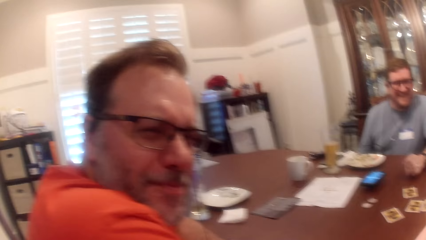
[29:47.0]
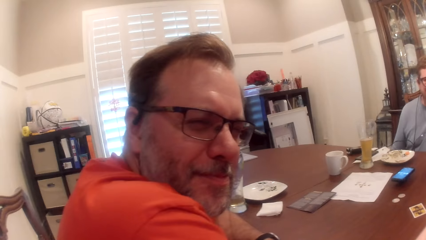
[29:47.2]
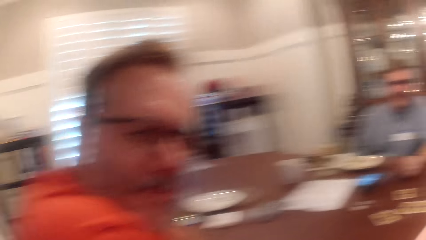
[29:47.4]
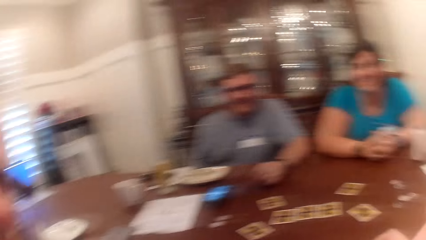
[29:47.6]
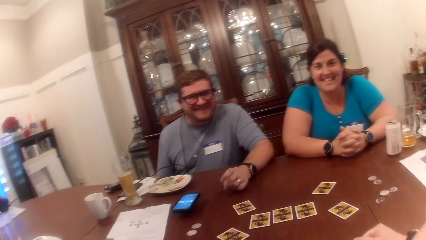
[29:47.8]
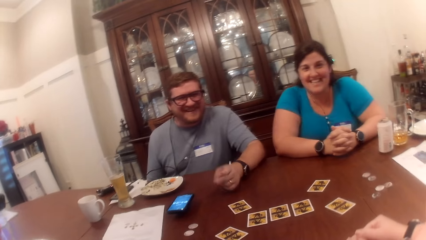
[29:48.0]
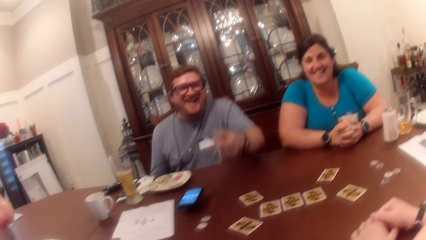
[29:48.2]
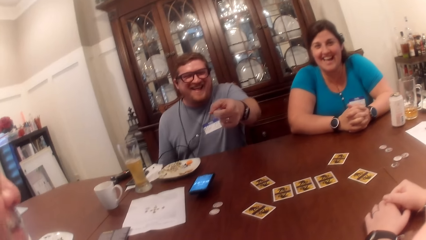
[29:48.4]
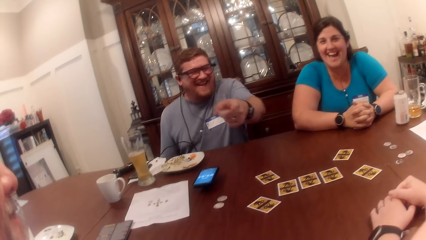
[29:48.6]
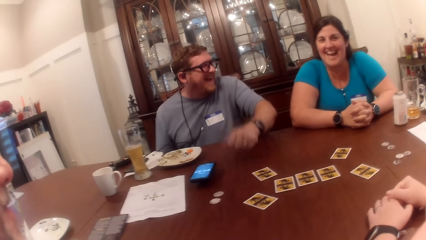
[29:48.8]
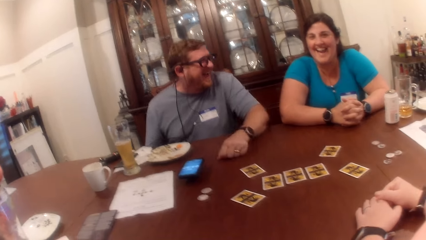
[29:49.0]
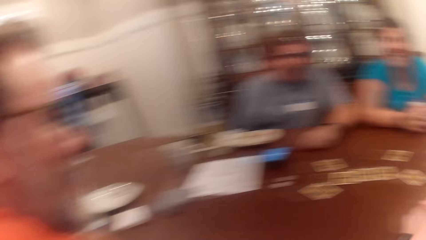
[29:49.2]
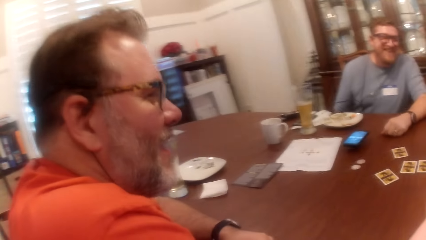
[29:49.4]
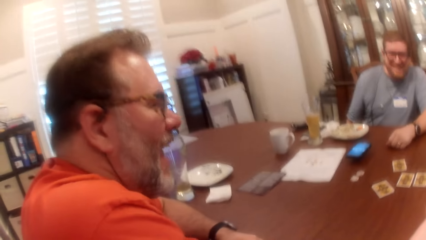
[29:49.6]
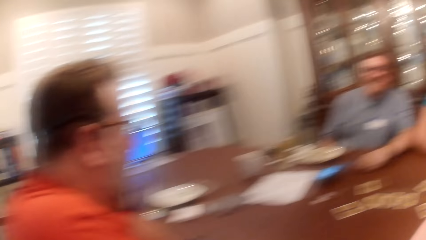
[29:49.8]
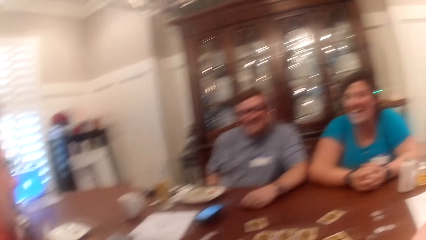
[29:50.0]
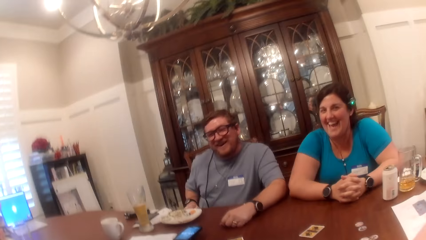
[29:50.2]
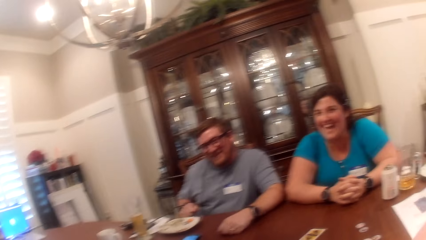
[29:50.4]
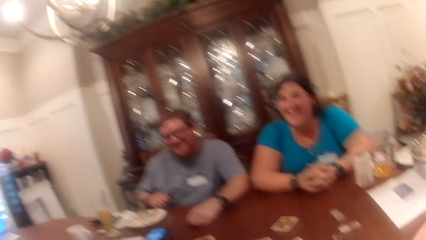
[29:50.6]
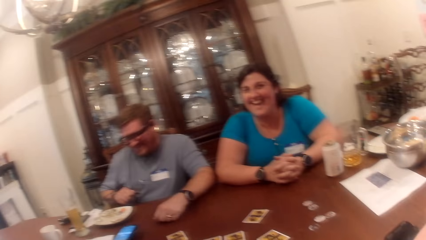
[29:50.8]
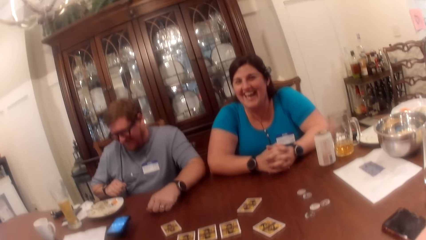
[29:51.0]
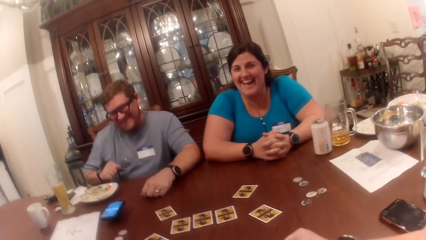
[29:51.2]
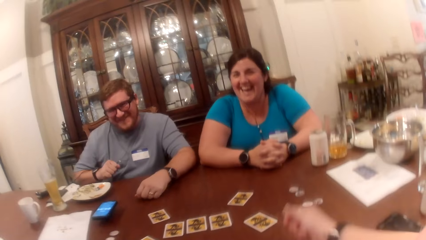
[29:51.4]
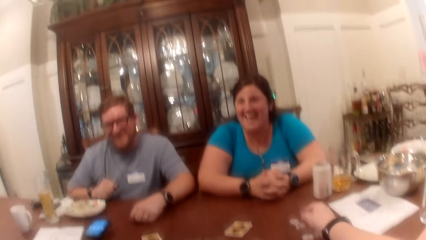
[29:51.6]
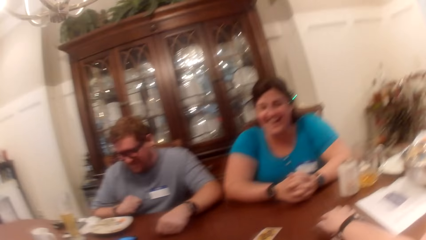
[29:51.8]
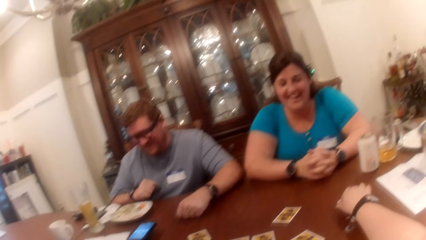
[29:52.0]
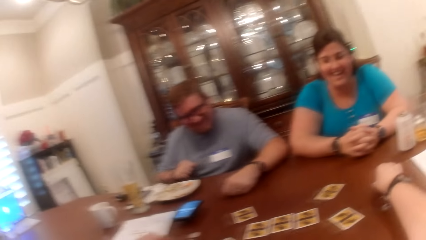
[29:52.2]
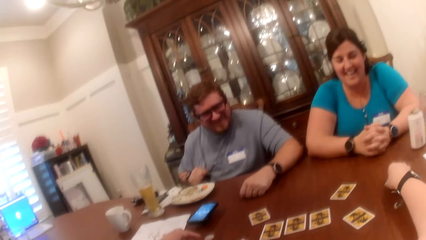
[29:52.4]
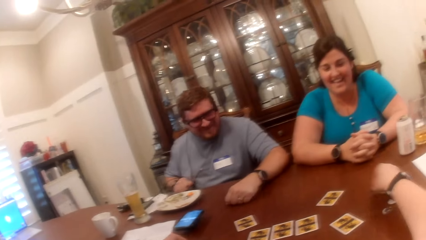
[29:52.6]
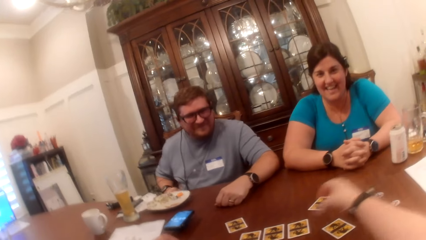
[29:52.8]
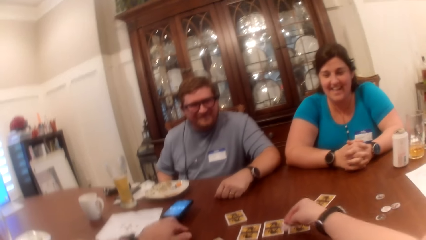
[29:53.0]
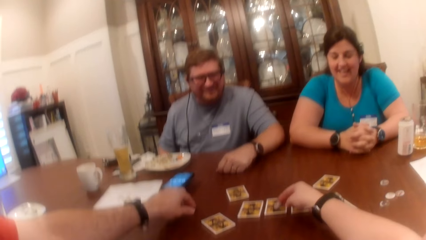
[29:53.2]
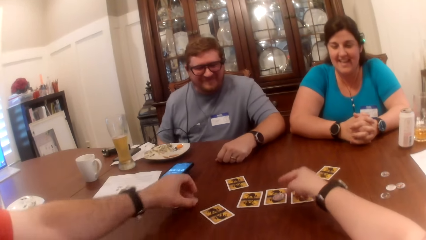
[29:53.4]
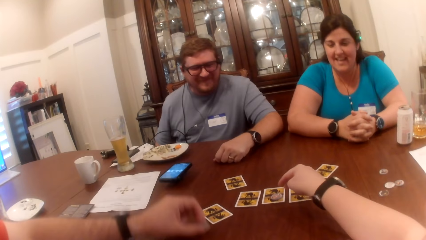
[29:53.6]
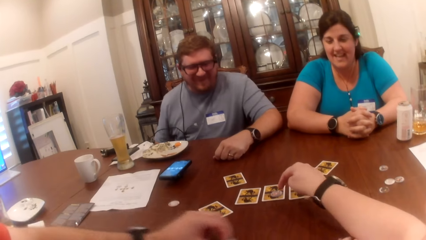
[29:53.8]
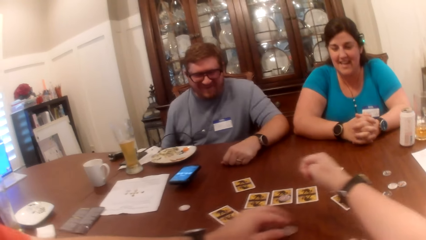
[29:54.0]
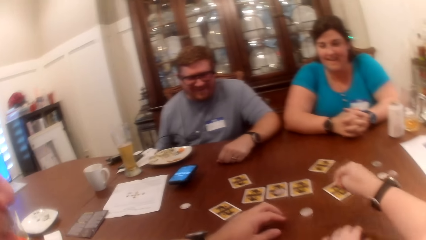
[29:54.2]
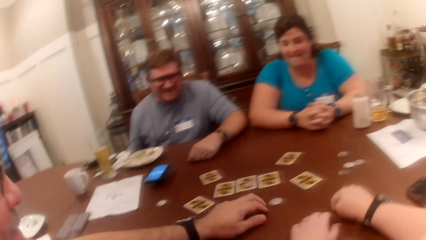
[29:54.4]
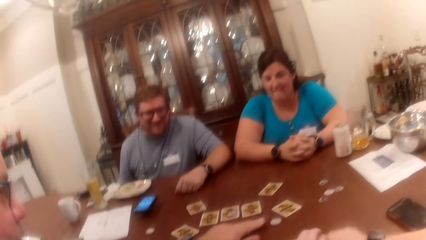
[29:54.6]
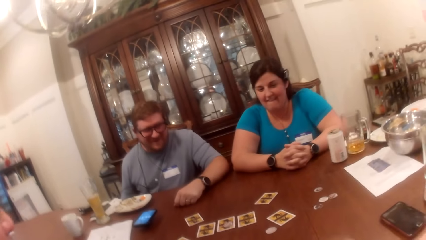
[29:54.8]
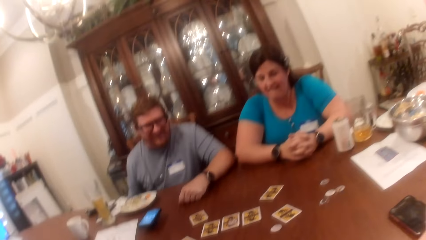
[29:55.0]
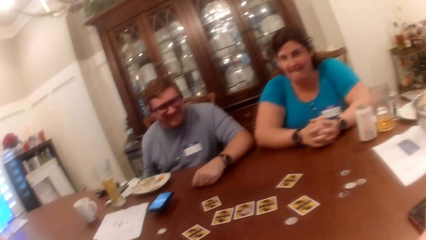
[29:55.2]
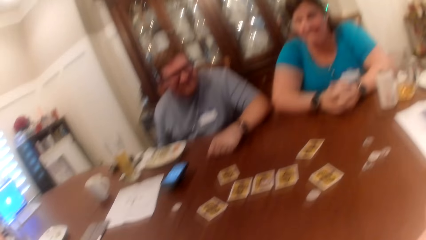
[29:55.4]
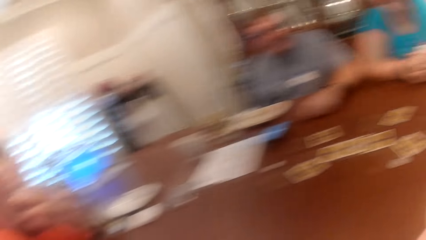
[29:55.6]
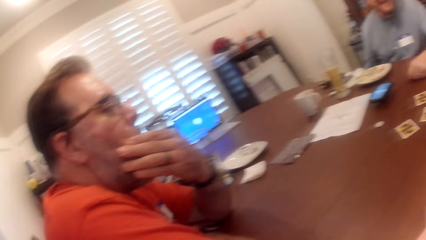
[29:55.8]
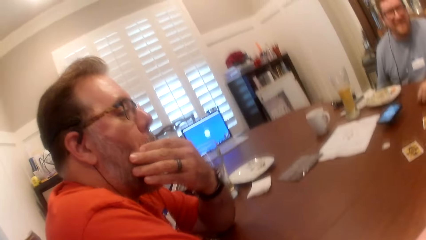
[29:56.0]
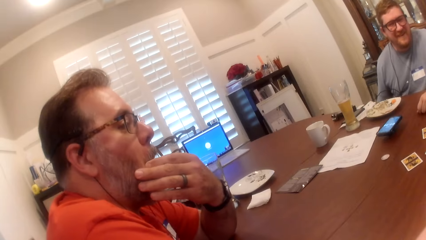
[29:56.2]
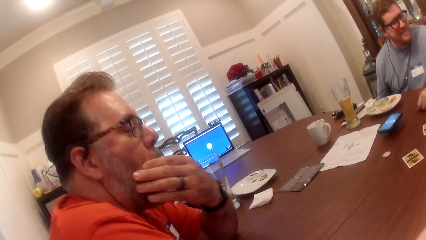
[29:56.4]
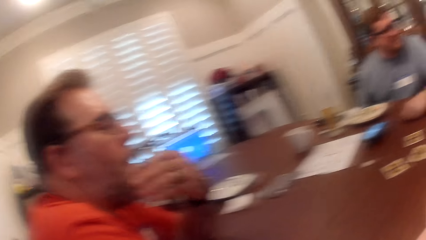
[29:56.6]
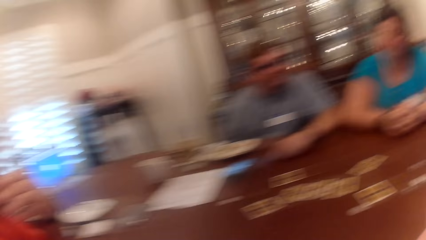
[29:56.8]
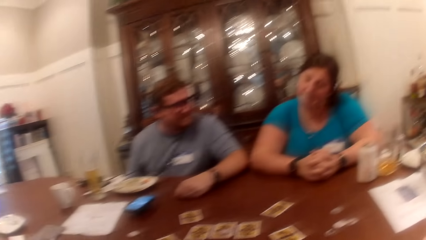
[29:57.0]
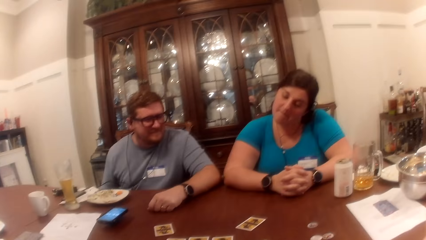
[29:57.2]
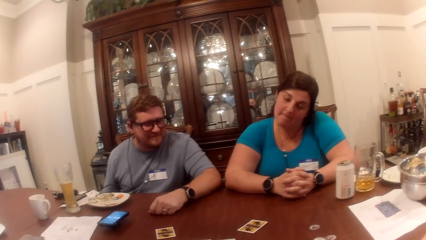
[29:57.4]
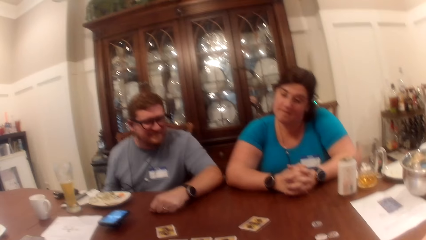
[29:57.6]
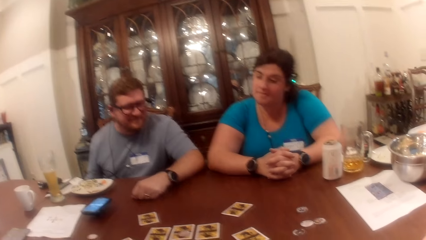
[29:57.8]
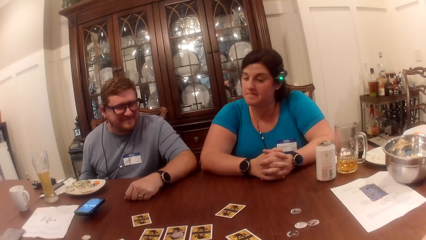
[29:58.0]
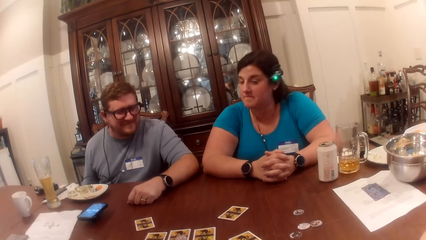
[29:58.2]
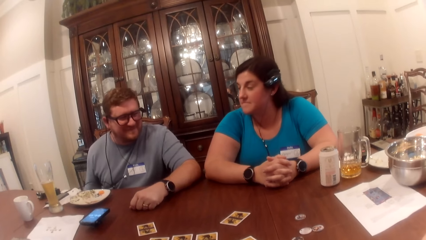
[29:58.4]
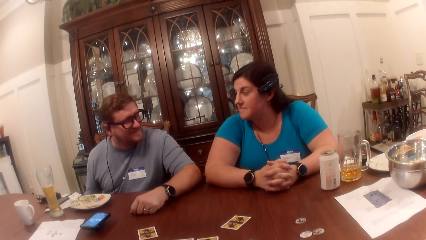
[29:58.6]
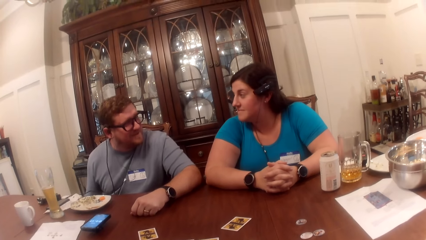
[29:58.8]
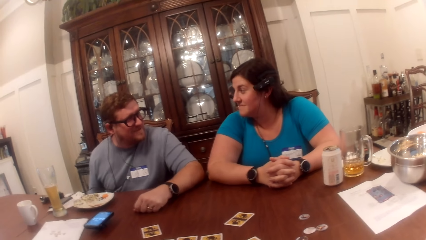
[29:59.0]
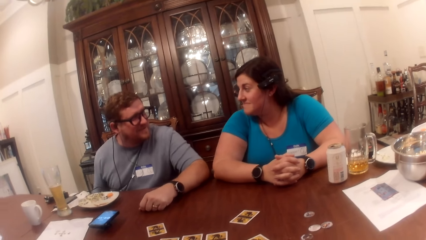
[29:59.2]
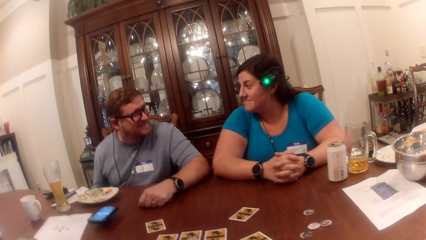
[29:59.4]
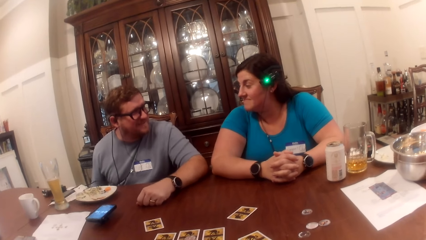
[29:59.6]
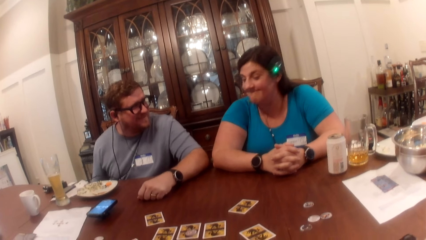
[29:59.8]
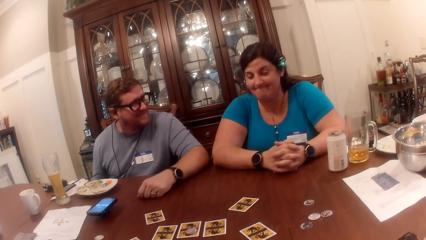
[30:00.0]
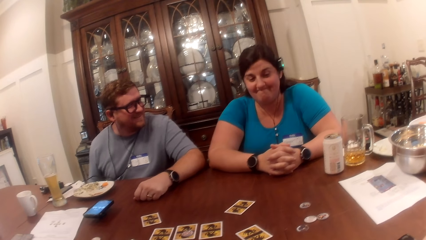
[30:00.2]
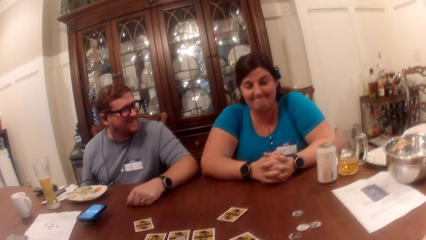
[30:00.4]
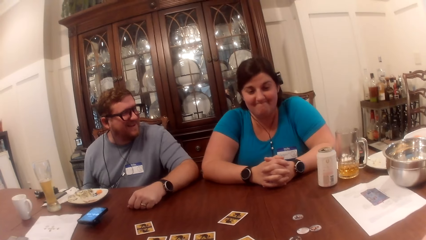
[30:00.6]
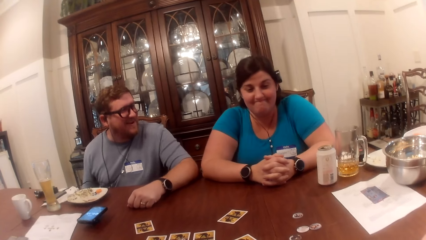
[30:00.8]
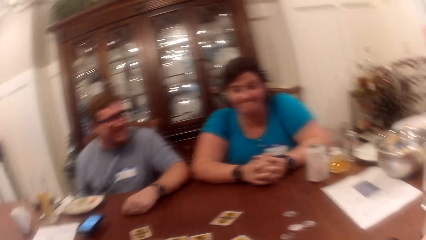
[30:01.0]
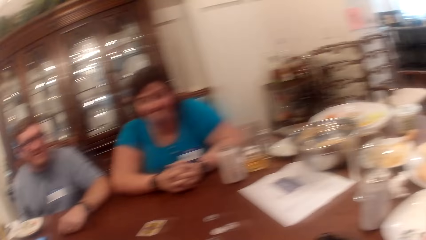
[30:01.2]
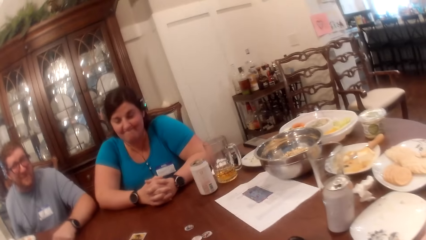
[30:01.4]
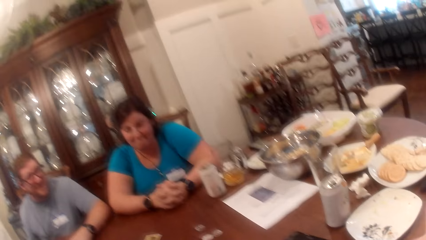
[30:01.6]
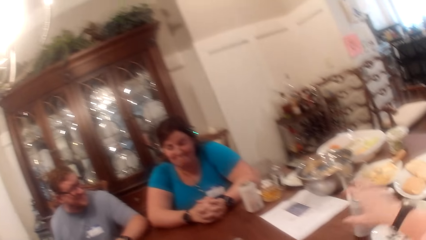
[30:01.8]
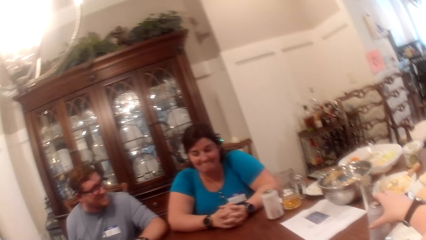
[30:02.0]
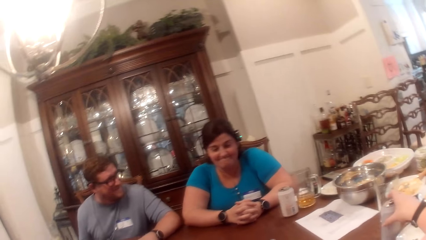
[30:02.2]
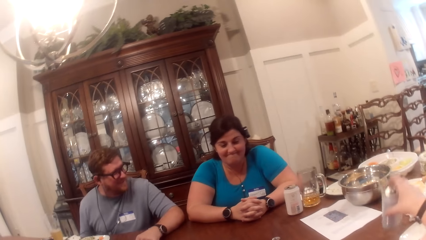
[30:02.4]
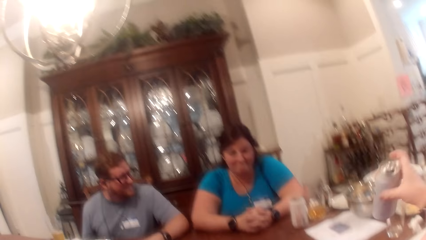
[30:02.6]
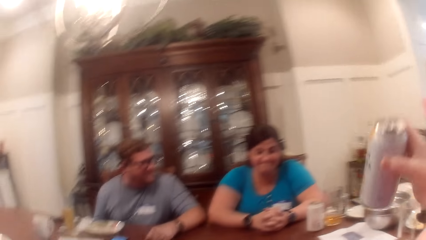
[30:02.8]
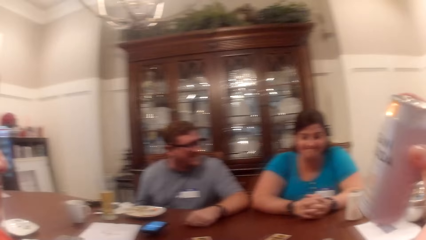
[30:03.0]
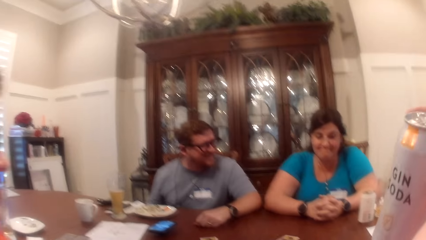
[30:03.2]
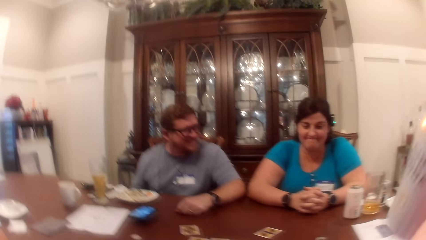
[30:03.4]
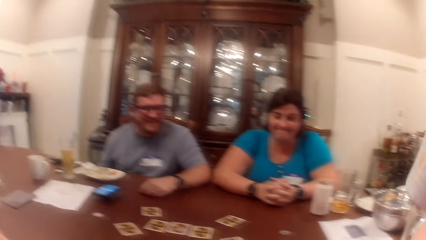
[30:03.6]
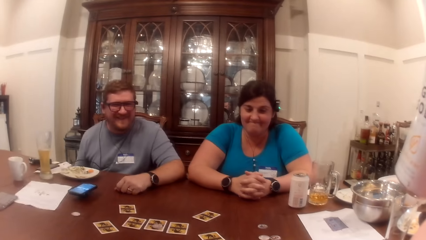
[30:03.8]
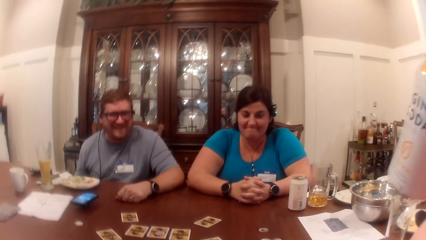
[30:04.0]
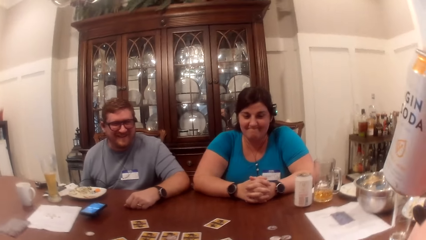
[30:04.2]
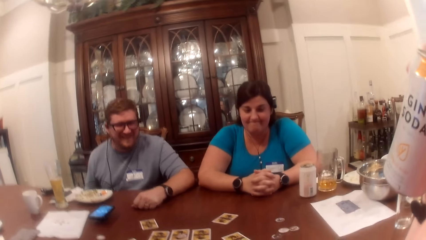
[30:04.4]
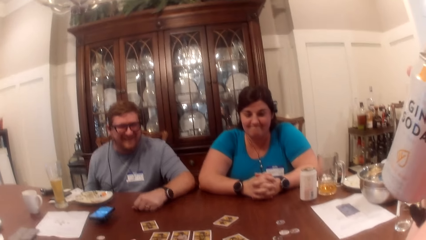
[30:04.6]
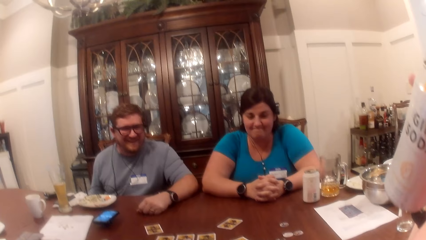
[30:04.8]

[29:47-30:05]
The man points at the camera wearer with his left hand. The camera wearer picks up a game token from the table with her right hand. She drops the game token in her right hand on a card on the table. Another man picks up a game token from the table with his left hand and drops the game token in his left hand on a card on the table. The camera wearer picks up a can from the table with her right hand. She drinks from the can.
